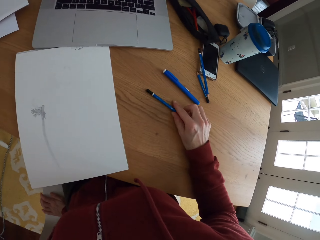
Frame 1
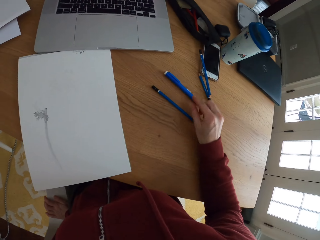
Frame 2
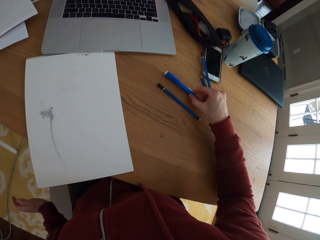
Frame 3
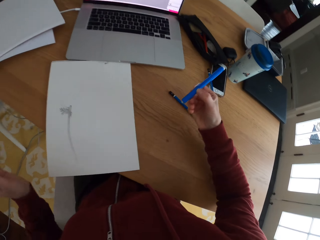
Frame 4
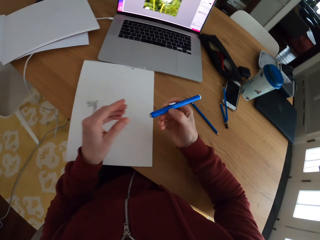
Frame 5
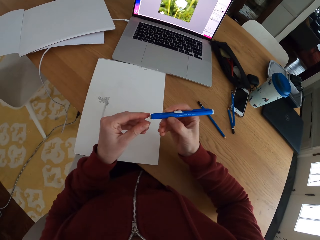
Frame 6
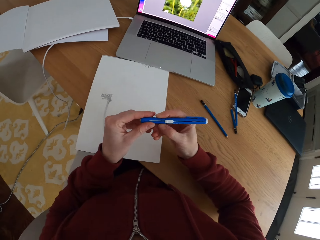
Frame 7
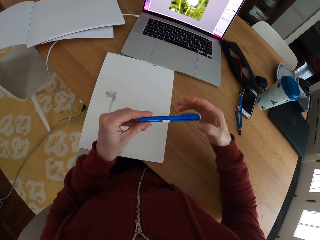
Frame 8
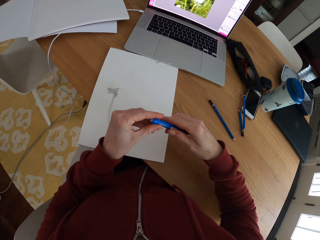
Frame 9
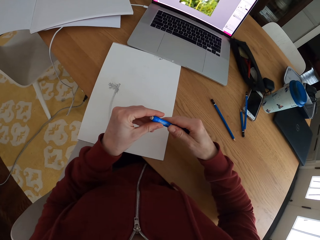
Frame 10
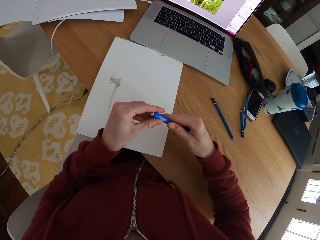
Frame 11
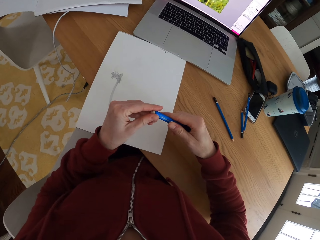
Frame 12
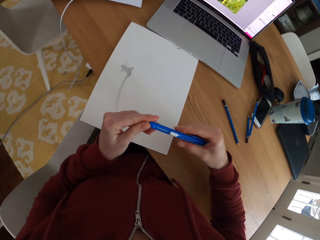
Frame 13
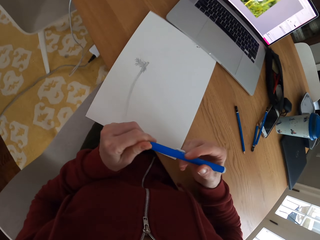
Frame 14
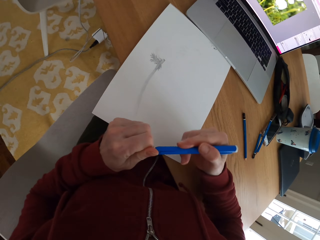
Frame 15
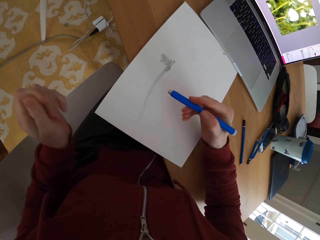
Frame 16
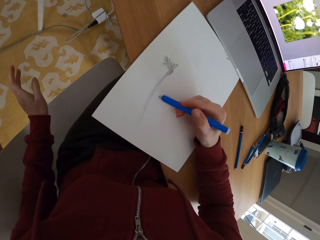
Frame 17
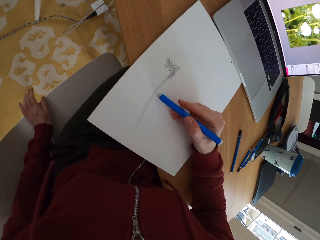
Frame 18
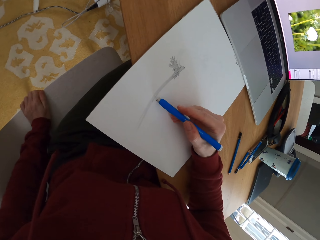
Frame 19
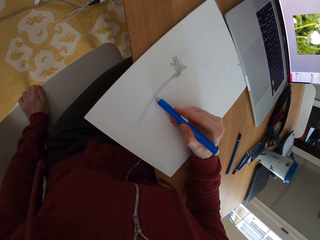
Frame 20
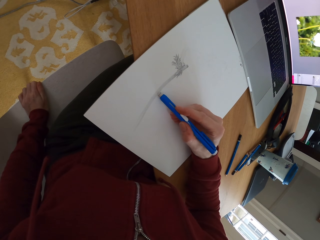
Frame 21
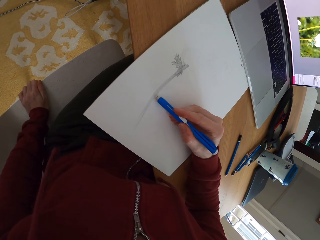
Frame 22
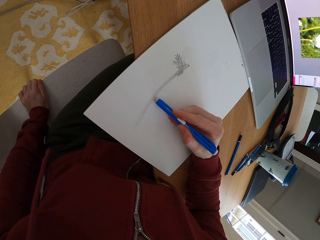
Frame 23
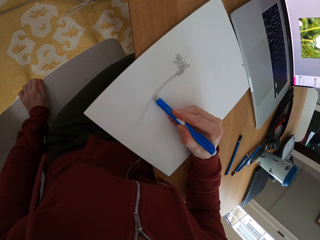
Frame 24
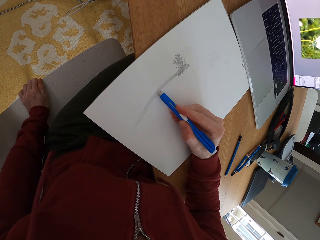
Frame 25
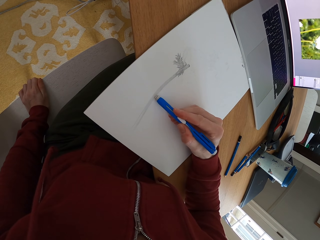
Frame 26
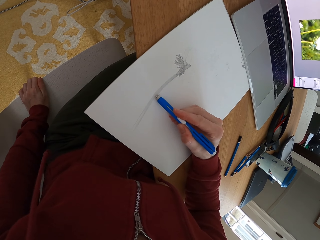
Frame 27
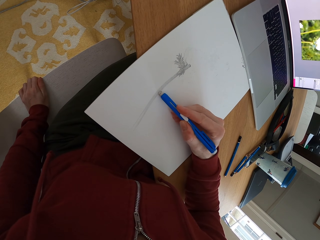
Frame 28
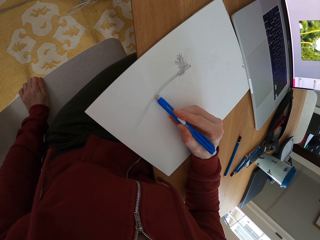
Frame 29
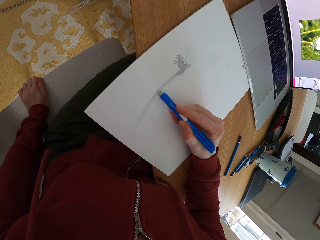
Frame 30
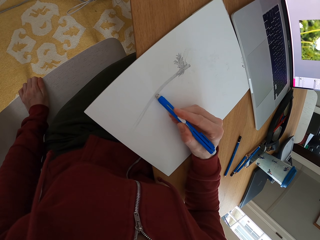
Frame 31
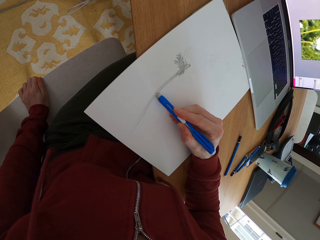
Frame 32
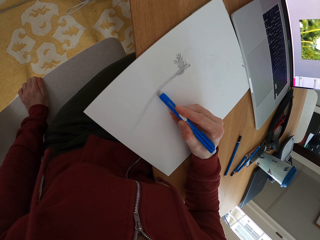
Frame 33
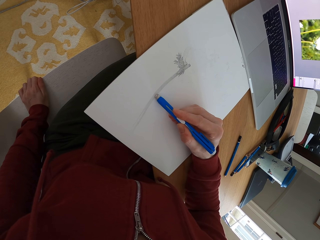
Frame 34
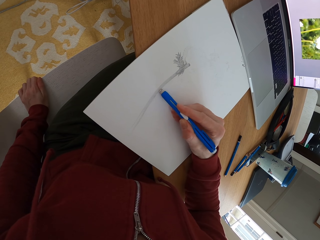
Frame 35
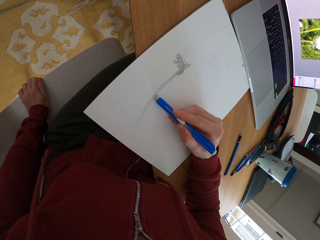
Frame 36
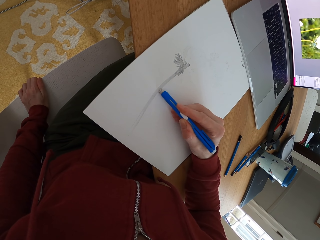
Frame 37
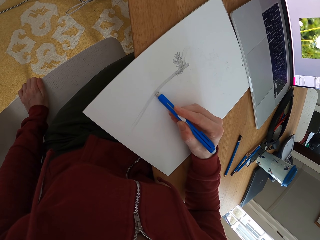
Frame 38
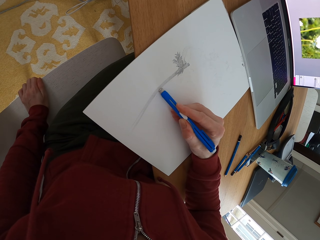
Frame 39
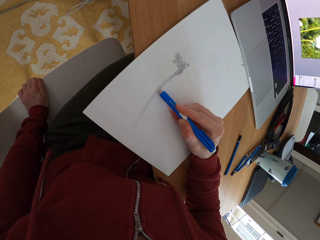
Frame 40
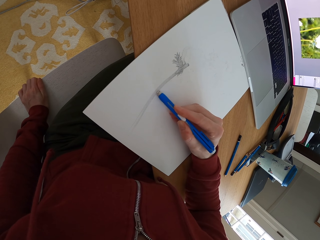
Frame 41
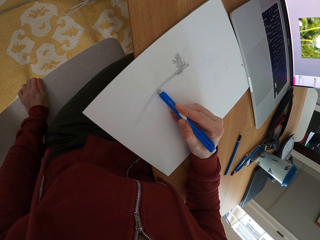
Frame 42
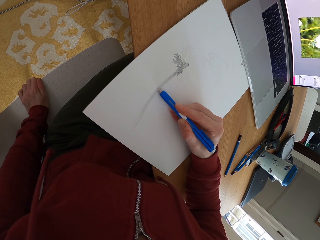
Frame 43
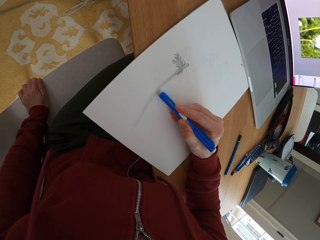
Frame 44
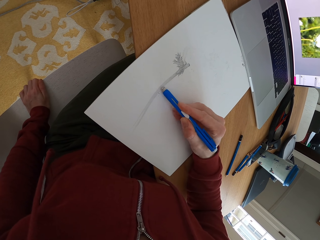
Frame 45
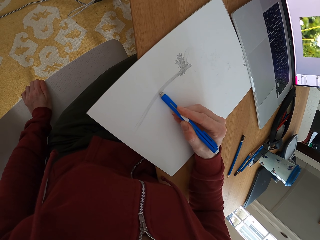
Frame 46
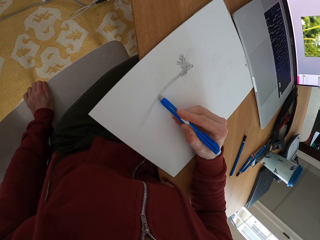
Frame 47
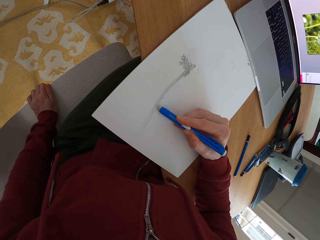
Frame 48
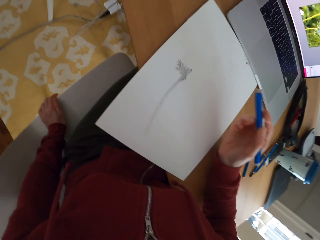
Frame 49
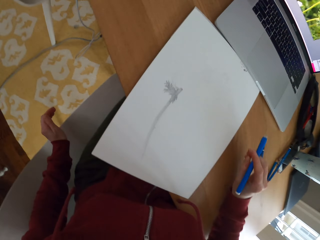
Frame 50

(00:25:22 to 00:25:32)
The camera wearer puts the pencil on the table. They pick up a rubber pen and hold the rubber pen. They rub the drawing. They touch the chair.

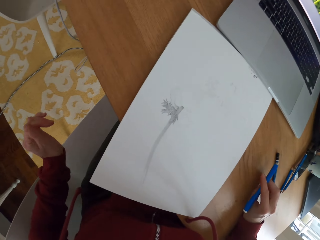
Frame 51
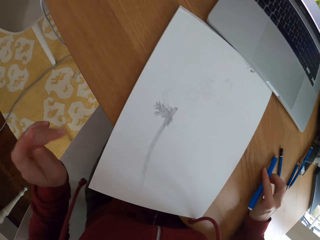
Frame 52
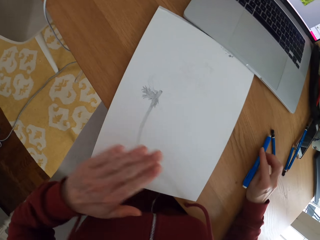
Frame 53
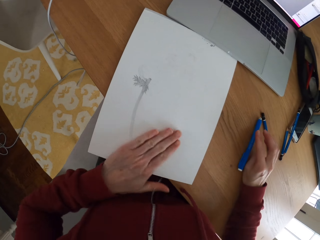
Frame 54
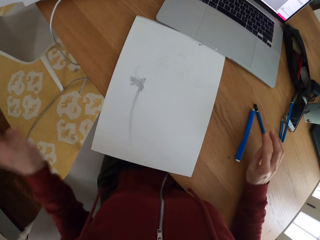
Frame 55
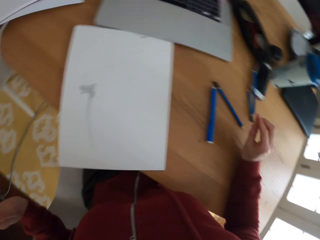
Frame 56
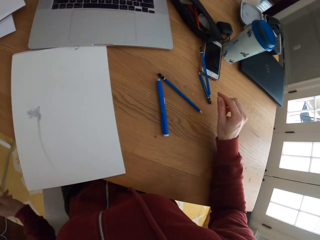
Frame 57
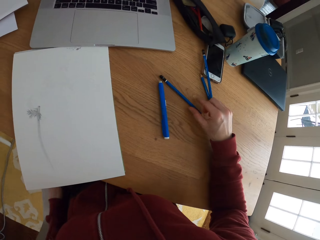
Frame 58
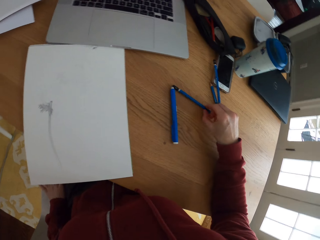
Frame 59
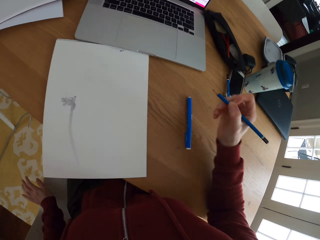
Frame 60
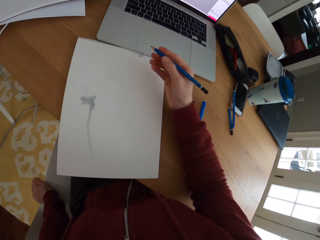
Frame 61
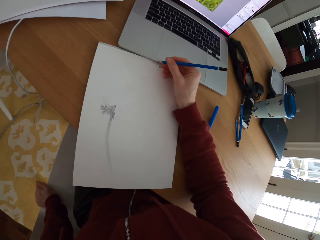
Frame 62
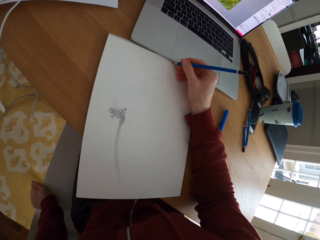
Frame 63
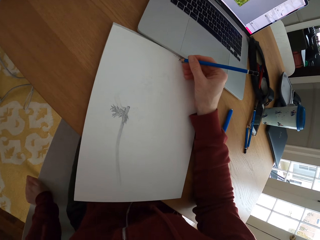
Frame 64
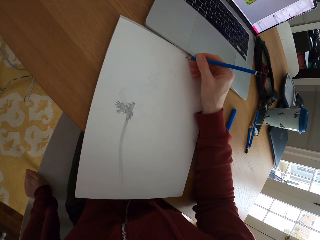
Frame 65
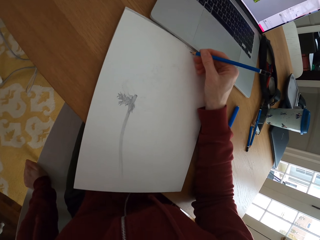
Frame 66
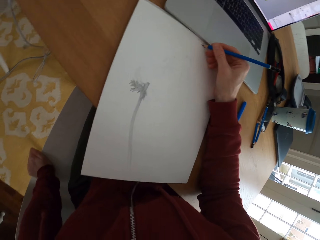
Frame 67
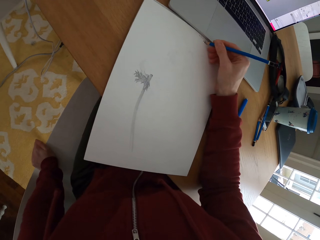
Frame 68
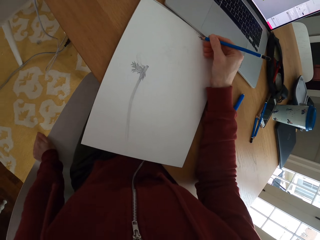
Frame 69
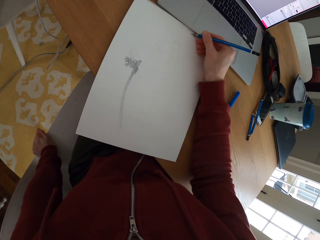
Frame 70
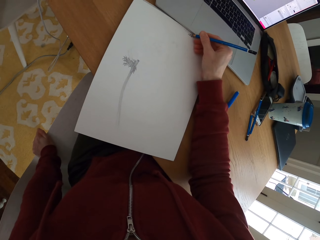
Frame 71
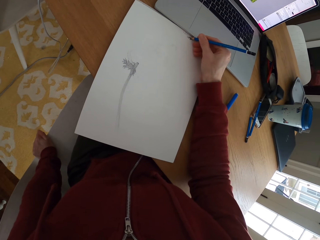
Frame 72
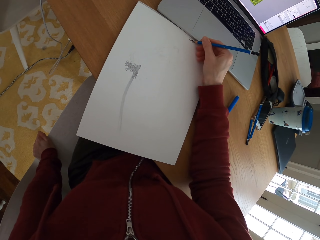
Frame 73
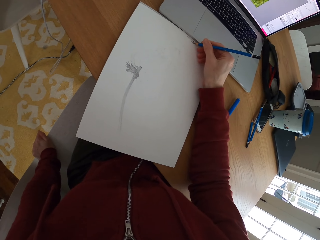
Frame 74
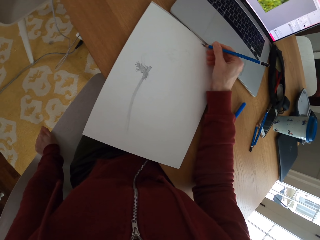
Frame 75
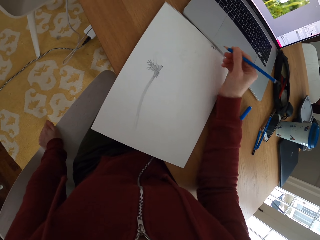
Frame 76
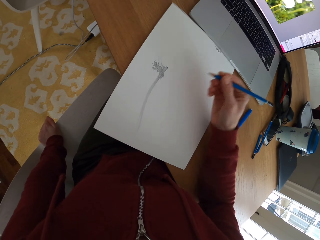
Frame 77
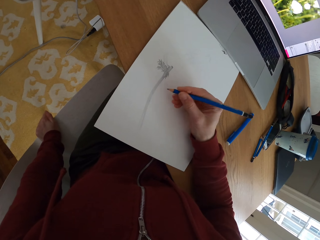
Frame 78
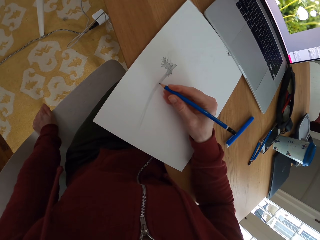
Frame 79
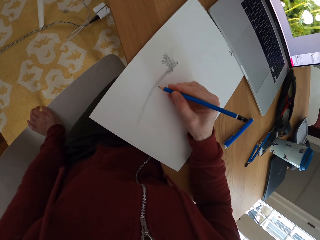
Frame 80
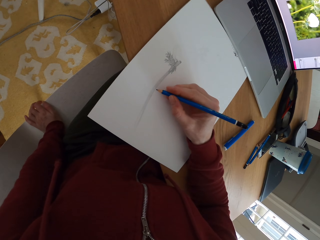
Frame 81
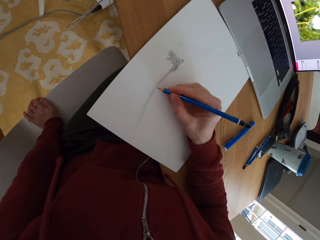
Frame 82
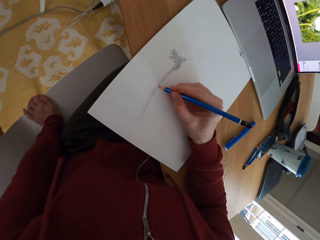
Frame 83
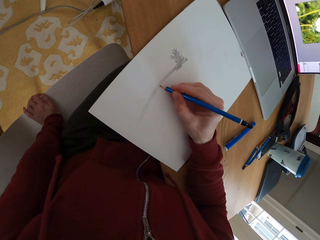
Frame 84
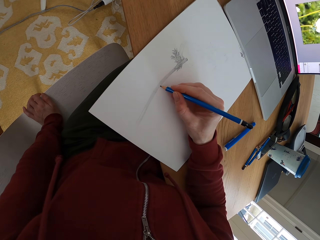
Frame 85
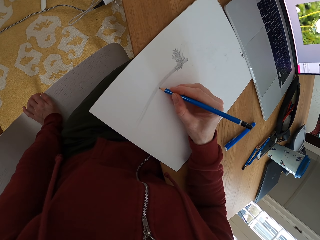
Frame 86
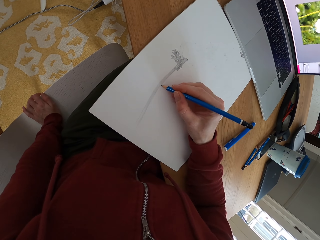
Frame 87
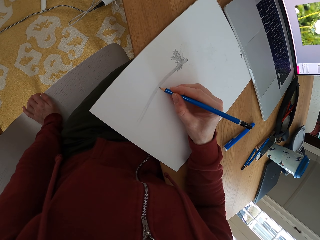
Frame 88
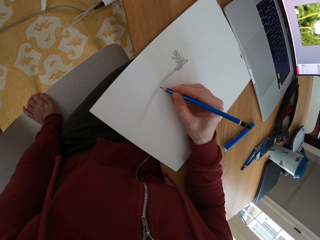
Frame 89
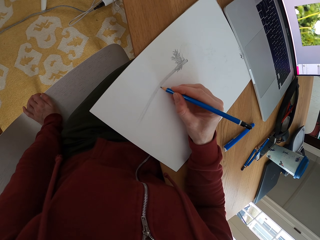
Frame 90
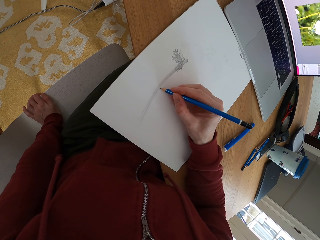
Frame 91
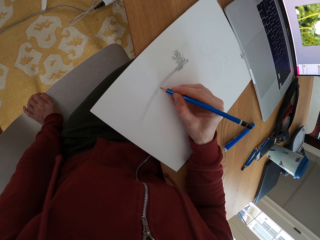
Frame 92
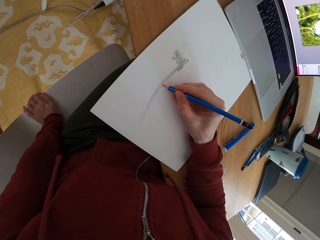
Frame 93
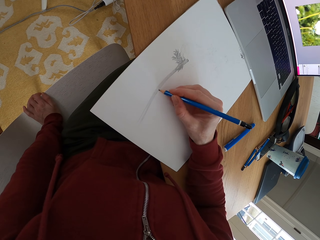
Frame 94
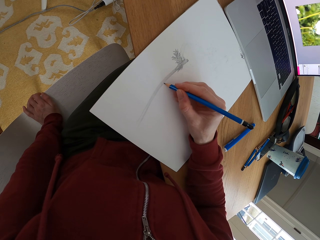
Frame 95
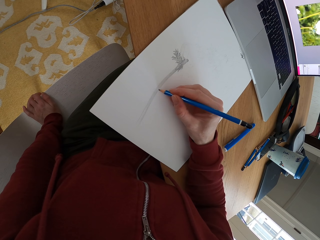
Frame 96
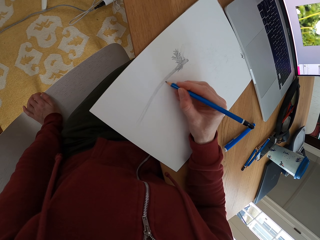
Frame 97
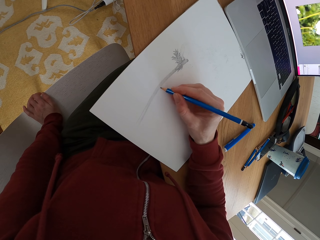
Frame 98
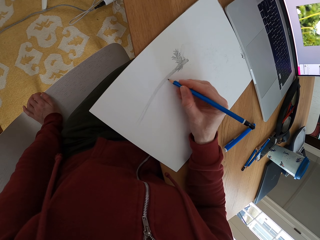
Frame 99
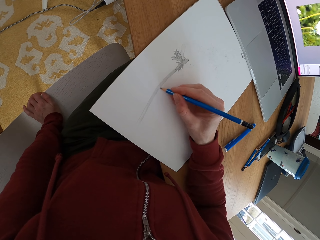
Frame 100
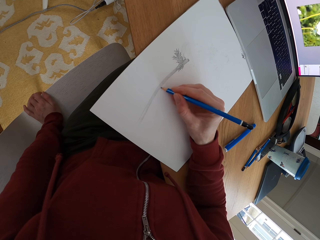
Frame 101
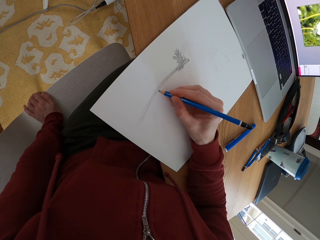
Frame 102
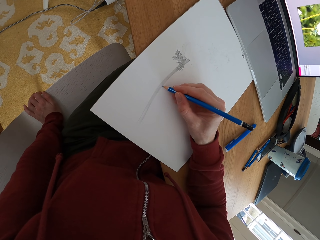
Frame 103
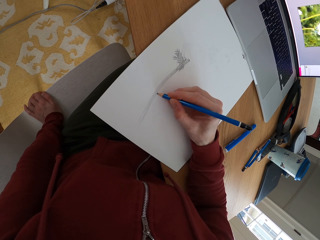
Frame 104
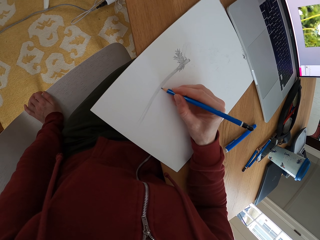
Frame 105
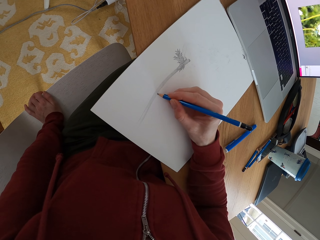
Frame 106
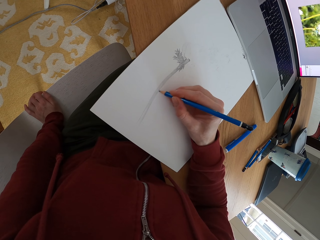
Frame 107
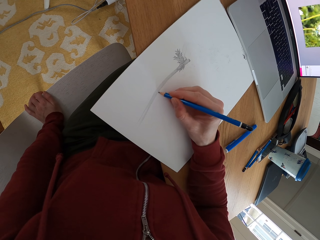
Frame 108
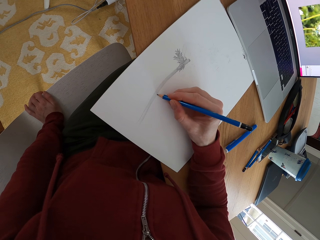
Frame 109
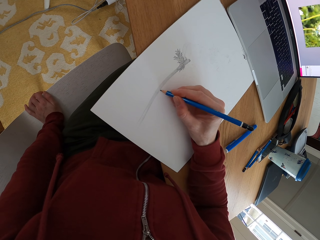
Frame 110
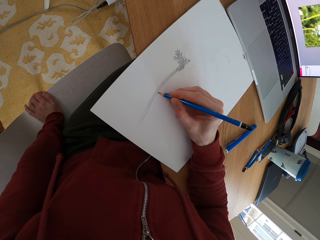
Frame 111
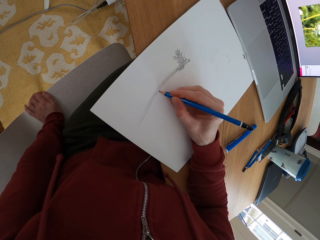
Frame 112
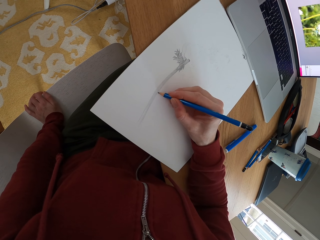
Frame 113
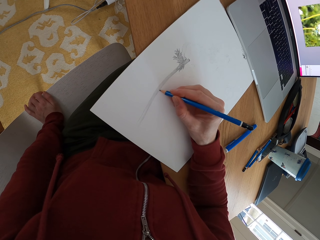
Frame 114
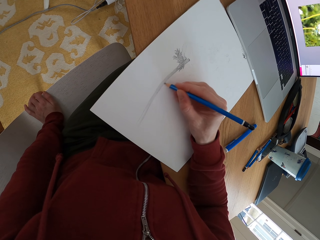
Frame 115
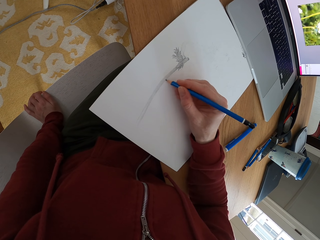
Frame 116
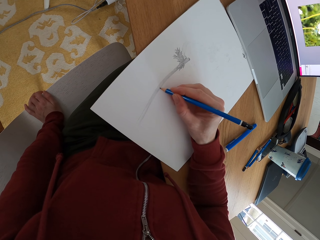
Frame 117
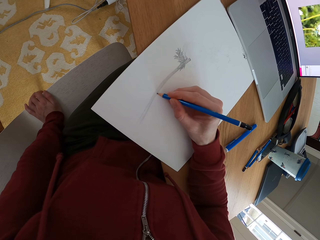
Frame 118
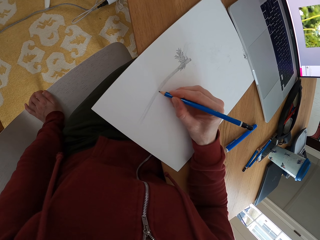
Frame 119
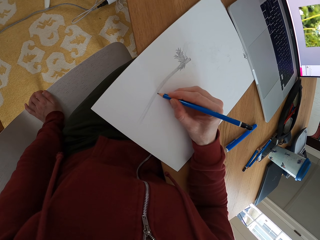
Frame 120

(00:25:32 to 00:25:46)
The camera wearer places the rubber pen on the table. They wipe the paper with the hand. They pick up the pencil. They put a mark on the paper. They write on the paper. They draw on the paper.
